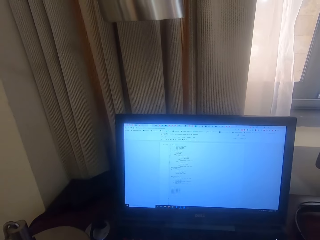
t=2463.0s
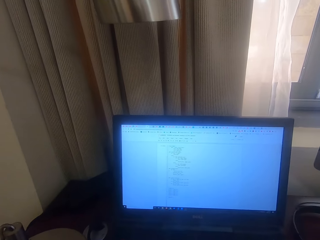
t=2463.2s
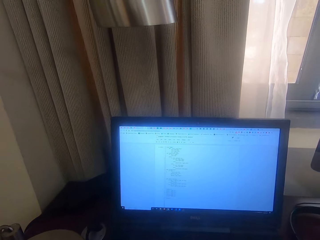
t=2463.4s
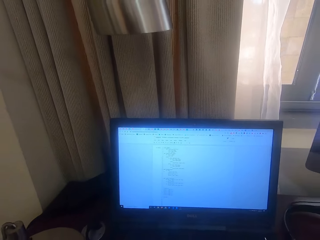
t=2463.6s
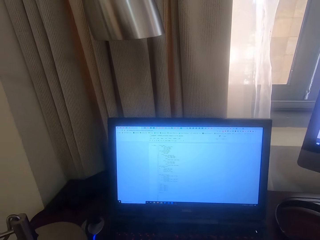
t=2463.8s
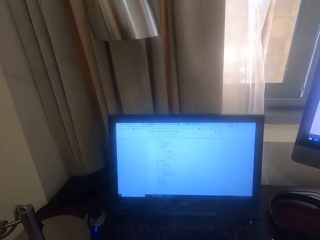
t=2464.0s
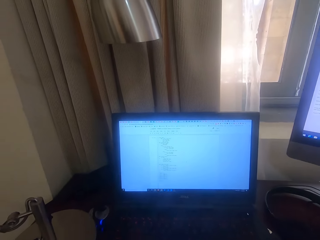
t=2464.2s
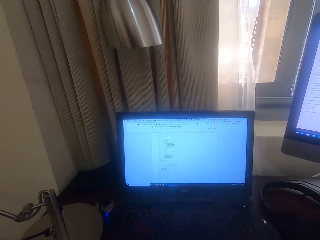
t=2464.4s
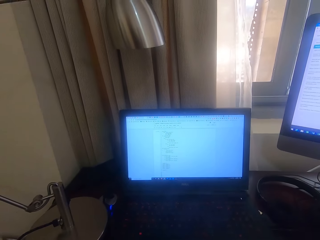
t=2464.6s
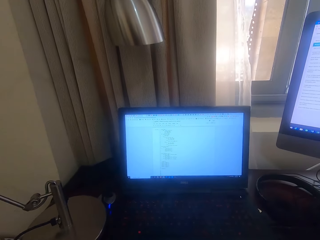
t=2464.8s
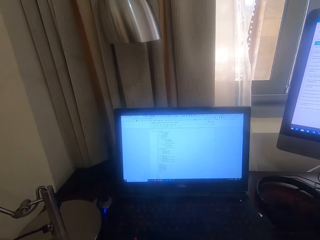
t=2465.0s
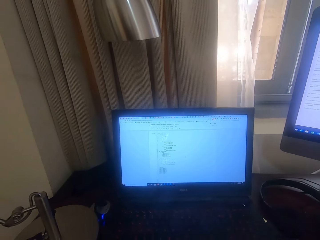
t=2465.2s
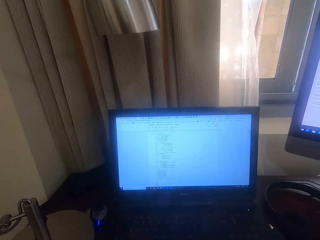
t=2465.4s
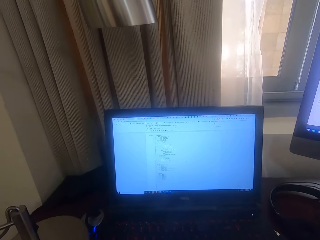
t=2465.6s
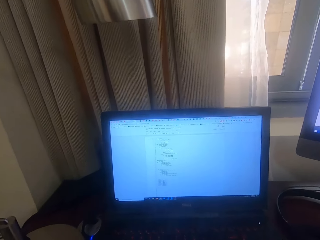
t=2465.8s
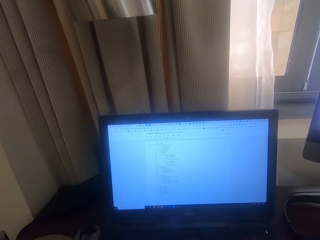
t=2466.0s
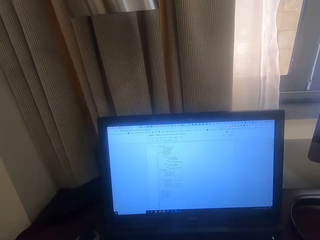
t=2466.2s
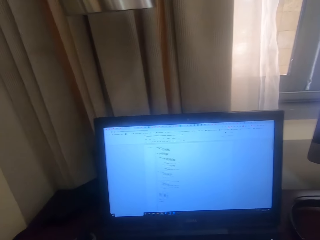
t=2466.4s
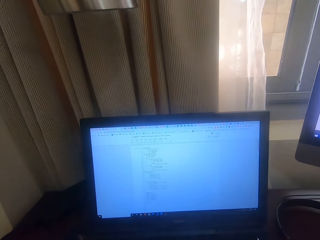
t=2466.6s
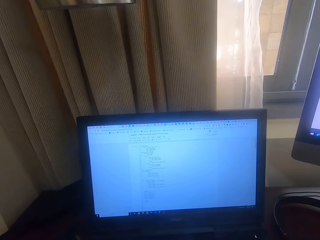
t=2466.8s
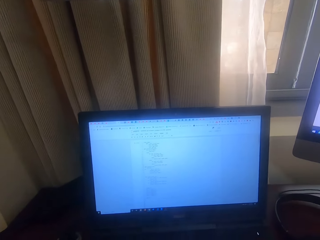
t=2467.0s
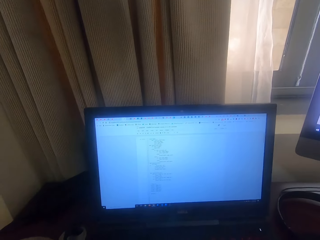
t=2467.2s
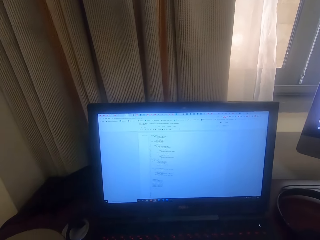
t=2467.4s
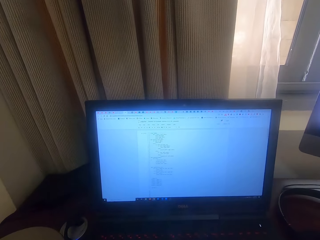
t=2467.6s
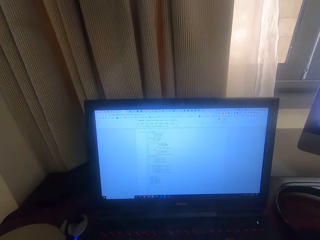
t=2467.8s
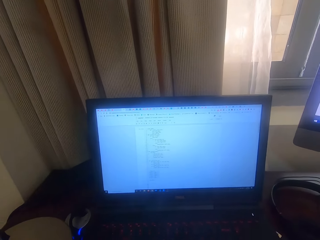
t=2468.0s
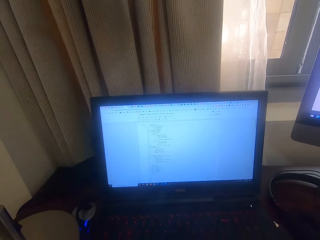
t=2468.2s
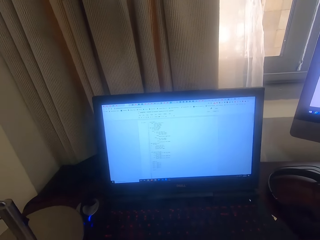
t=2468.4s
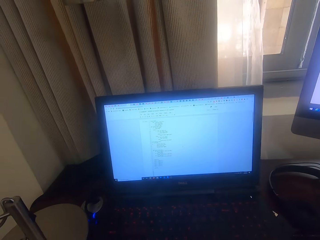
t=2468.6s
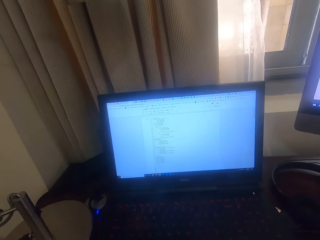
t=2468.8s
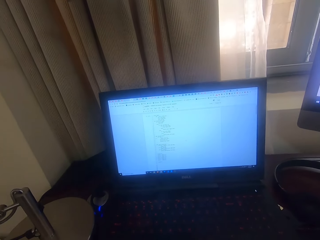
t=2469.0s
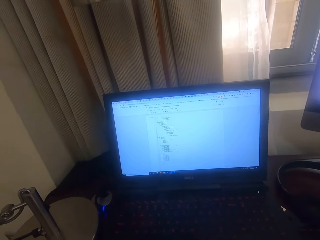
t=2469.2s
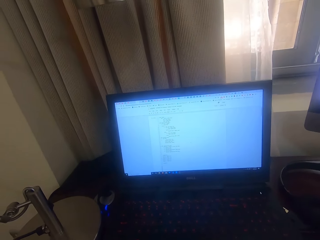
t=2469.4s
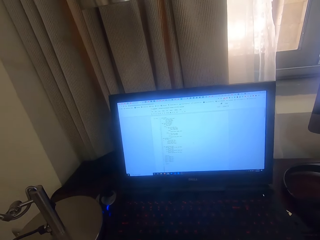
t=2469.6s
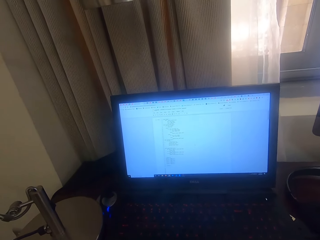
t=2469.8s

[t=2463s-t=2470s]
The camera wearer moves around.

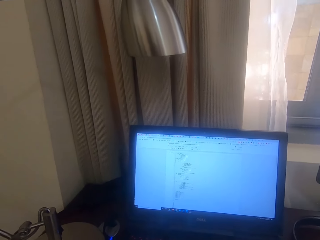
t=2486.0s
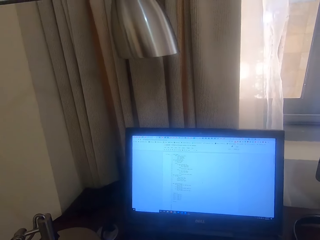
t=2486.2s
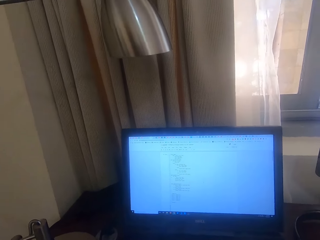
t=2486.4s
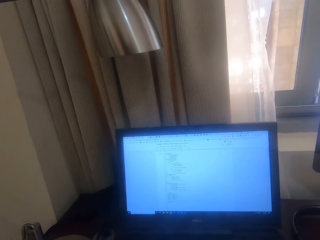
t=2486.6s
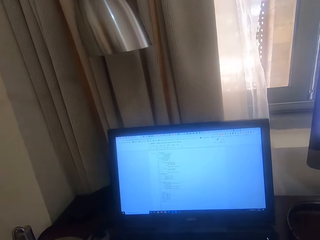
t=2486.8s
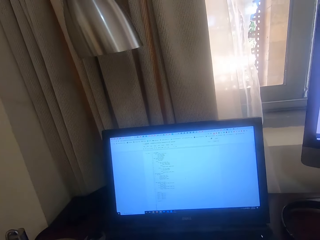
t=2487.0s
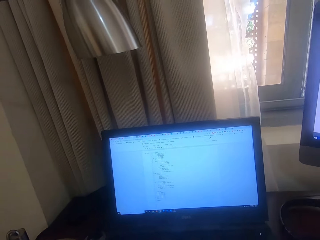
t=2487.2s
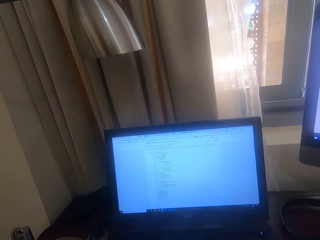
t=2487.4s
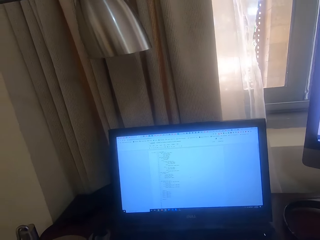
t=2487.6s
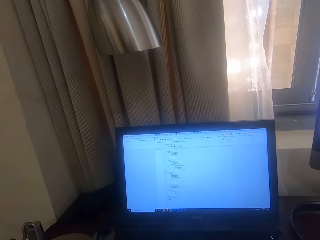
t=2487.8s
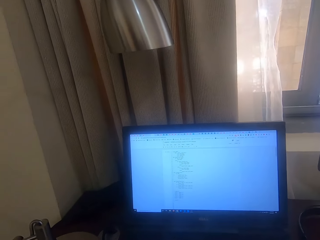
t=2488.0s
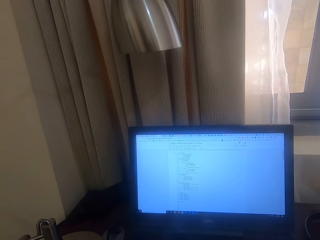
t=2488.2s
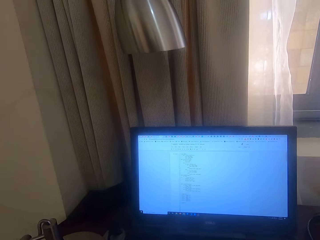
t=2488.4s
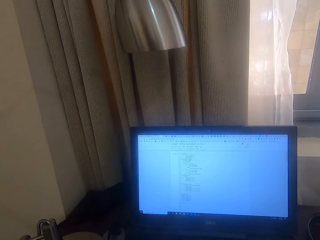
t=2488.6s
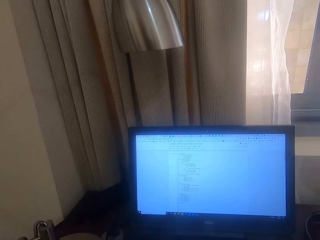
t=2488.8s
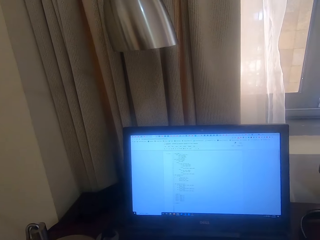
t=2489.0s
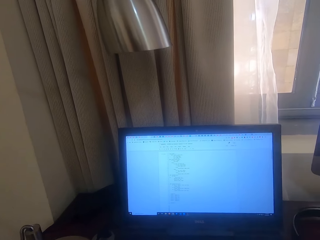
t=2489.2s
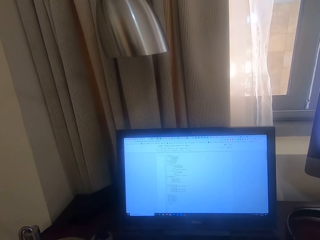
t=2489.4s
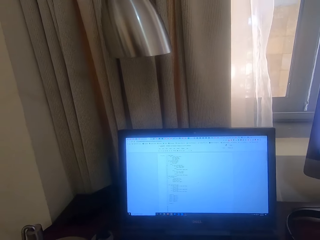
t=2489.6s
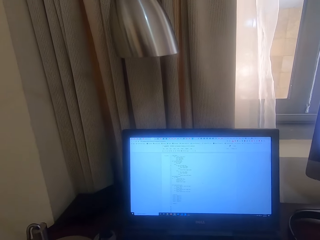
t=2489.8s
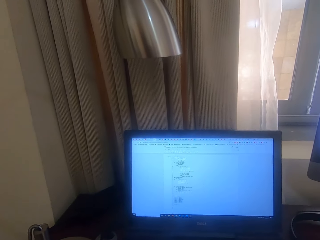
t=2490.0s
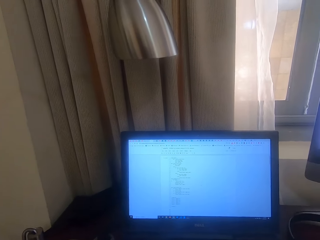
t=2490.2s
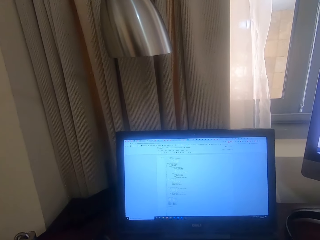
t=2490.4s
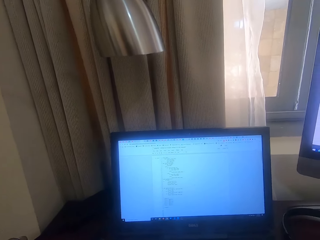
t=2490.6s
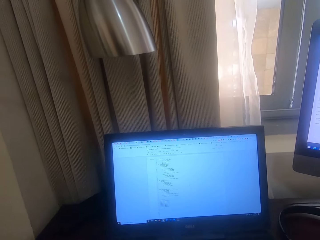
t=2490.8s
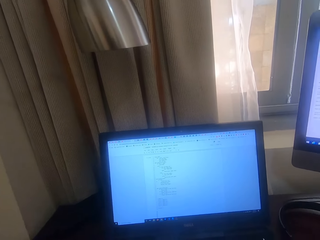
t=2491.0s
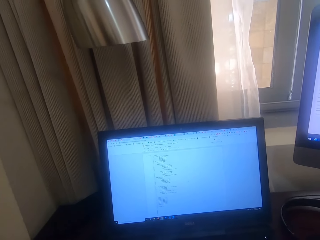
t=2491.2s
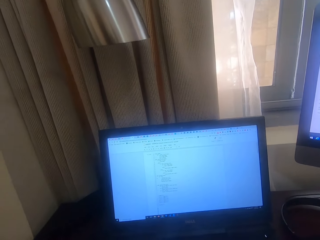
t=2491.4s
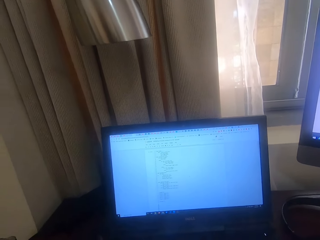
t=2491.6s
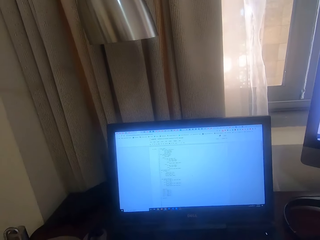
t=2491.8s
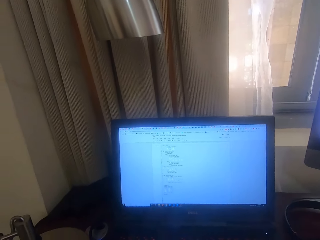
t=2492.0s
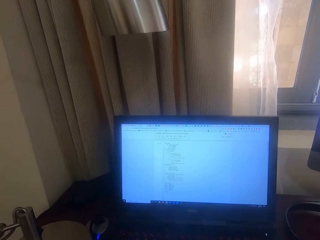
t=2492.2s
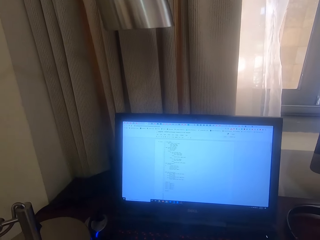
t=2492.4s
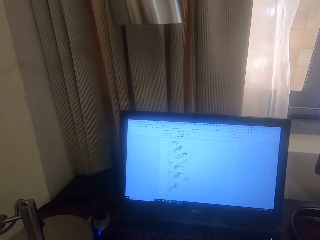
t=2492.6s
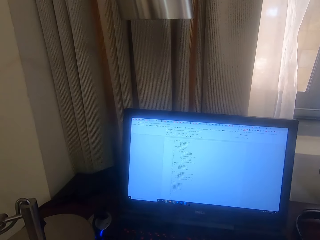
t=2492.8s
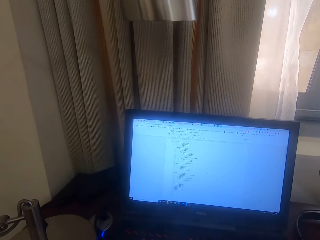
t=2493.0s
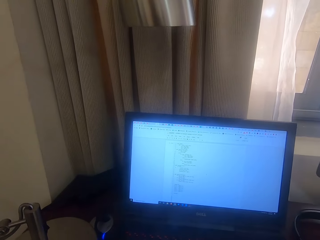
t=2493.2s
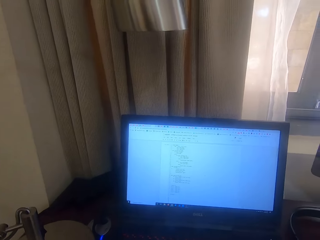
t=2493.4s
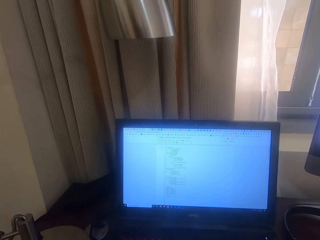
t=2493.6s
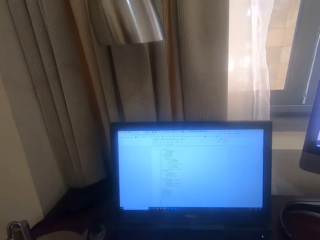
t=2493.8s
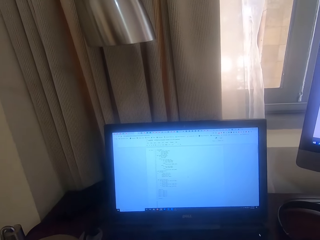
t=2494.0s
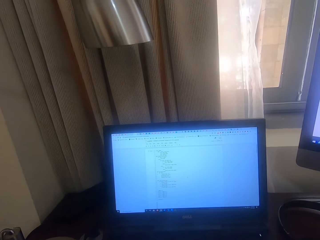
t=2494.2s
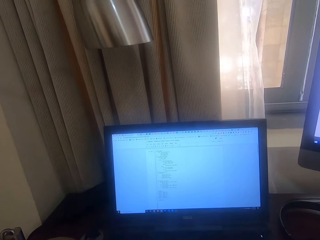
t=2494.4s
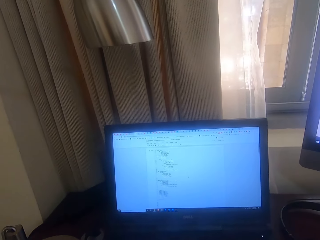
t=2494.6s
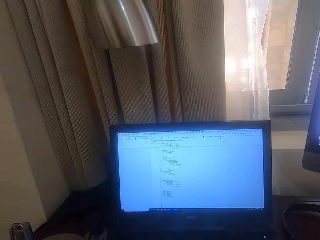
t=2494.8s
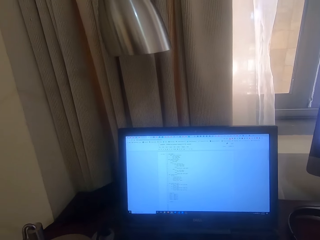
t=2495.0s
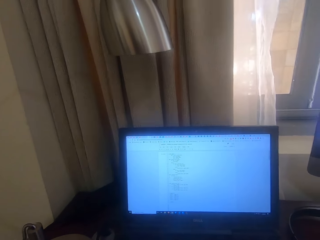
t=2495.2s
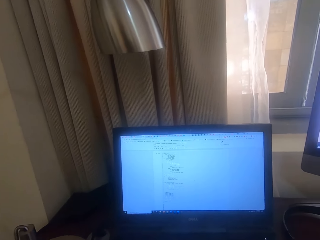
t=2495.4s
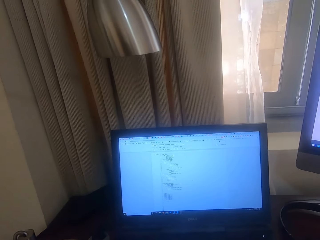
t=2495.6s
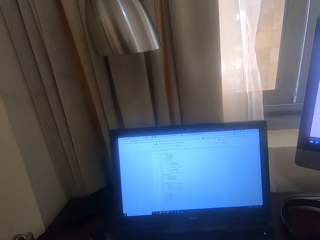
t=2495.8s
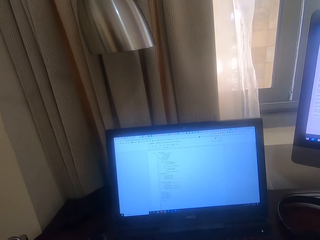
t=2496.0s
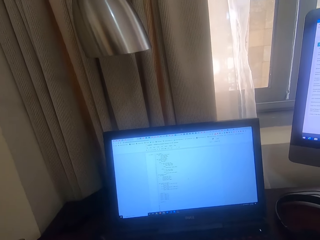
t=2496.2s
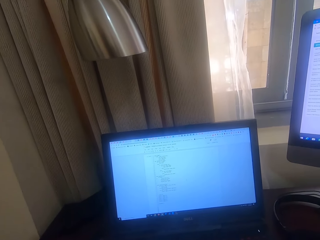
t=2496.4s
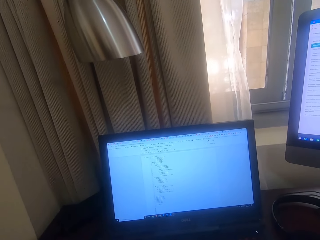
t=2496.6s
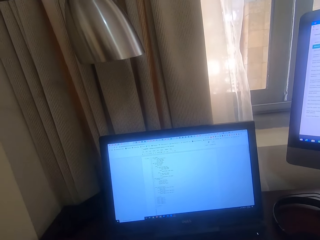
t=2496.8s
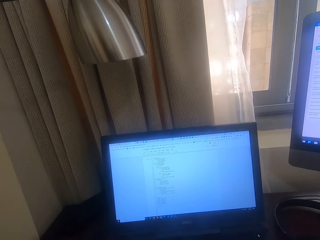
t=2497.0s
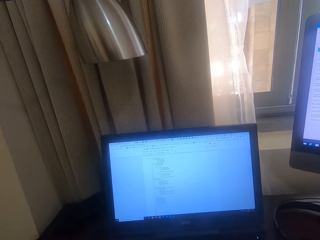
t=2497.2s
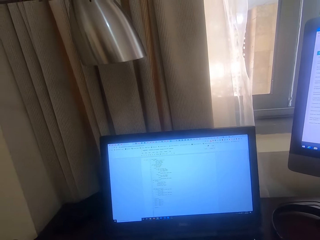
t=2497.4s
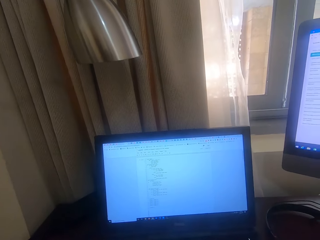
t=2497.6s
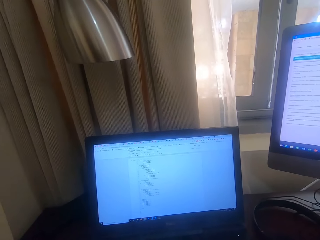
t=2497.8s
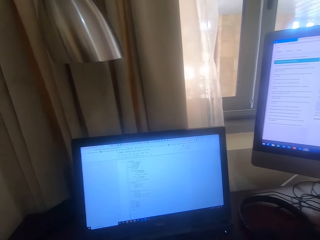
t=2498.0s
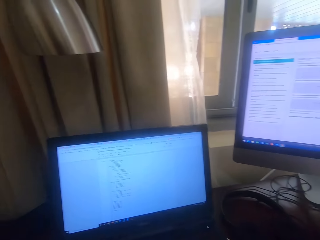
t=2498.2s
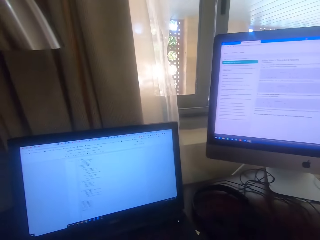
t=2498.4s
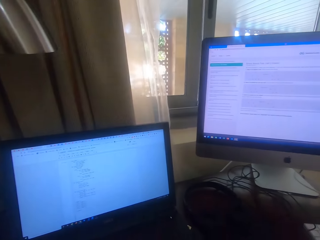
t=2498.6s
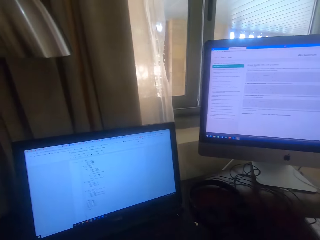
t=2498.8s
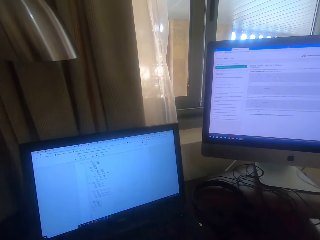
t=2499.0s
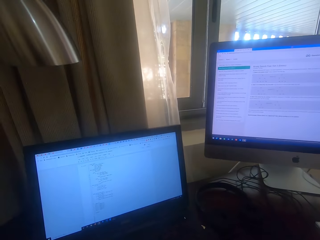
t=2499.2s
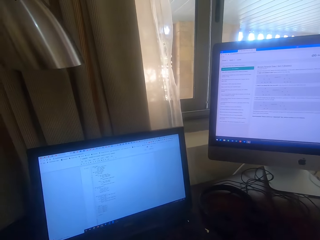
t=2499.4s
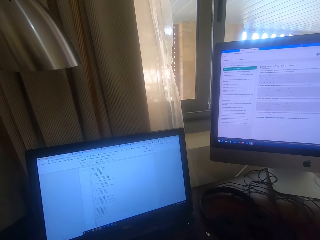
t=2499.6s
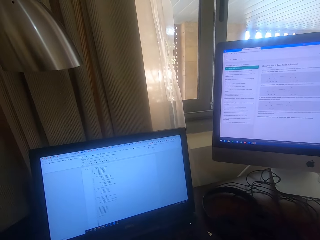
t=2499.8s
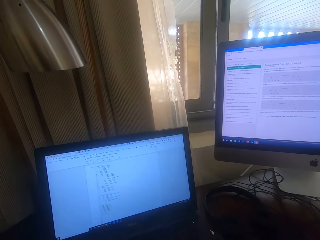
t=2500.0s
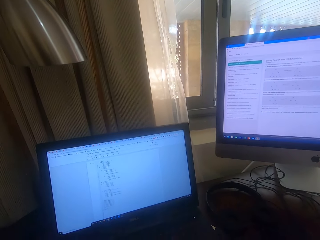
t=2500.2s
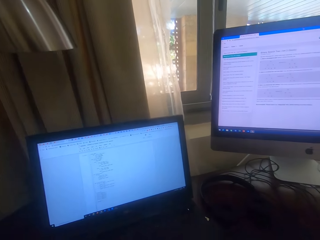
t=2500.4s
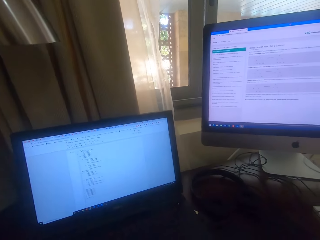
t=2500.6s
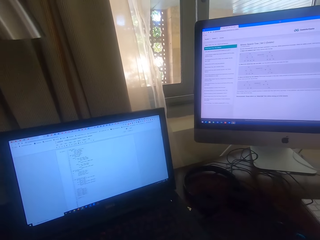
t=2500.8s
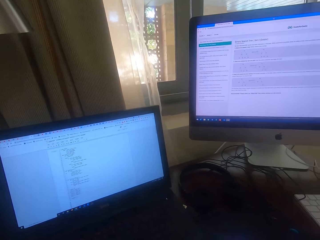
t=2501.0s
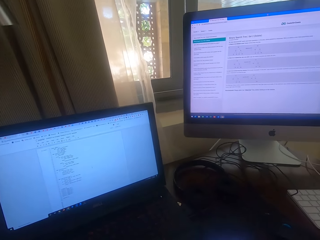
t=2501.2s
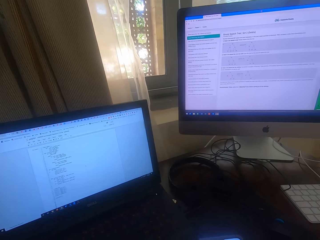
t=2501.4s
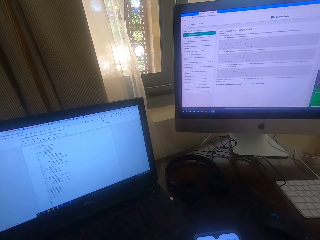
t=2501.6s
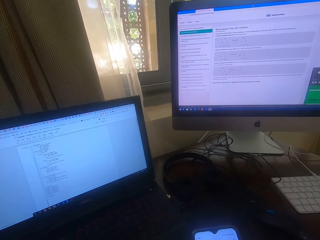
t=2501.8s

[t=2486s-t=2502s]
The camera wearer moves around. They look at the computer. They look around.
